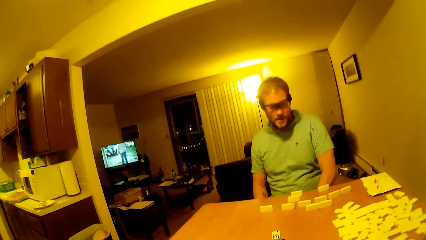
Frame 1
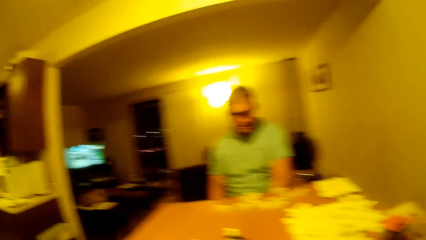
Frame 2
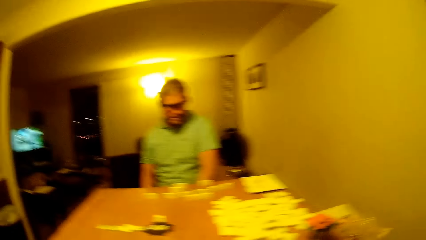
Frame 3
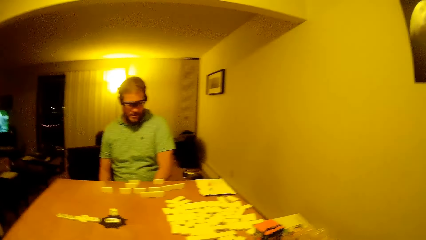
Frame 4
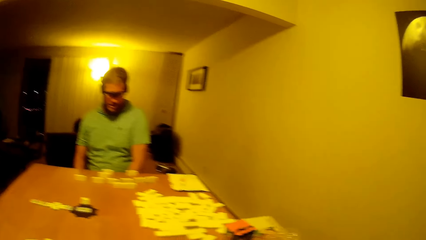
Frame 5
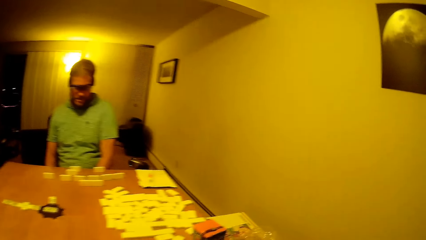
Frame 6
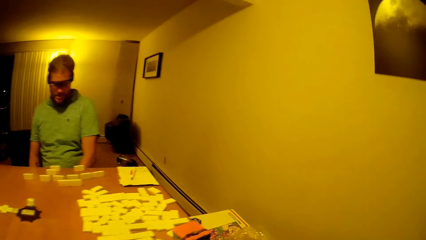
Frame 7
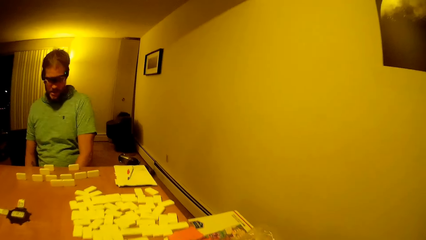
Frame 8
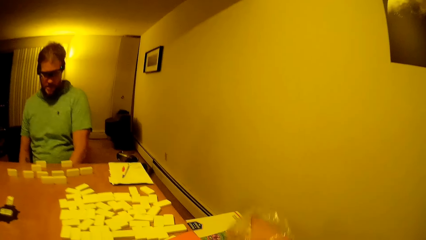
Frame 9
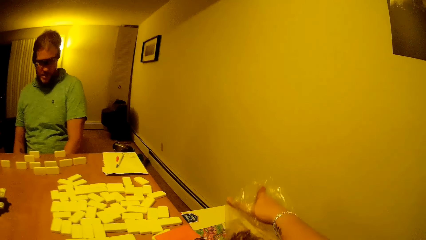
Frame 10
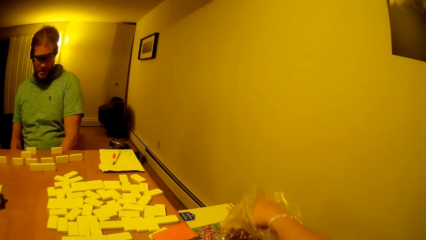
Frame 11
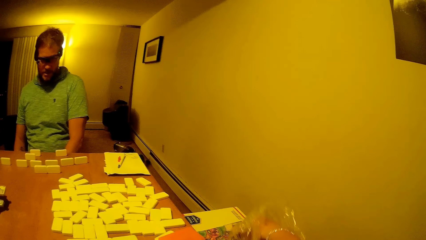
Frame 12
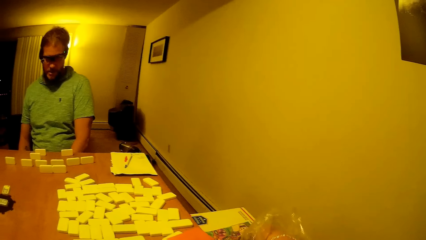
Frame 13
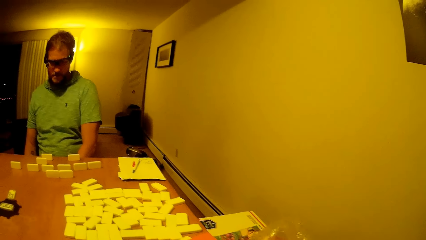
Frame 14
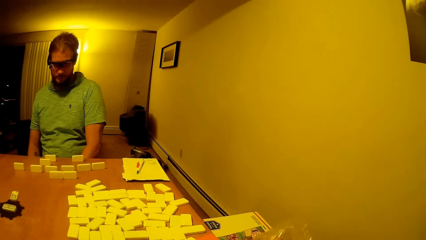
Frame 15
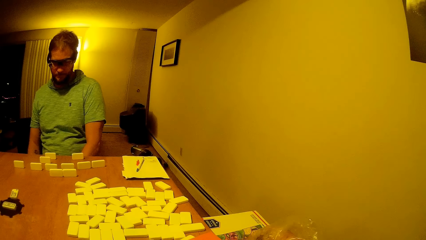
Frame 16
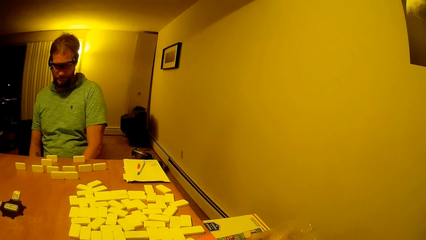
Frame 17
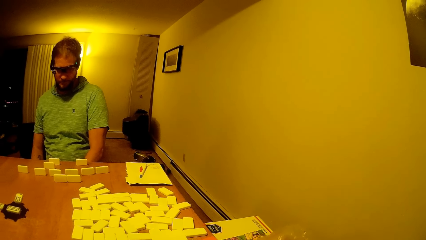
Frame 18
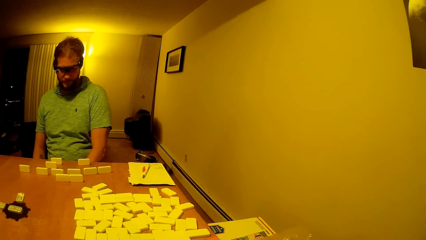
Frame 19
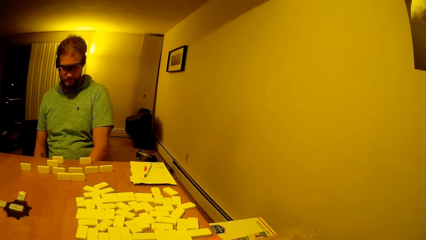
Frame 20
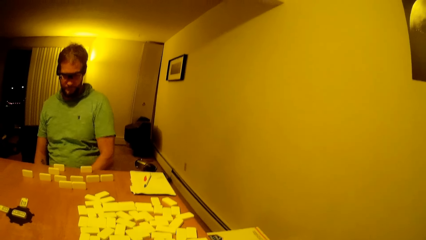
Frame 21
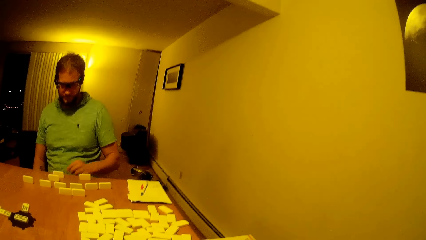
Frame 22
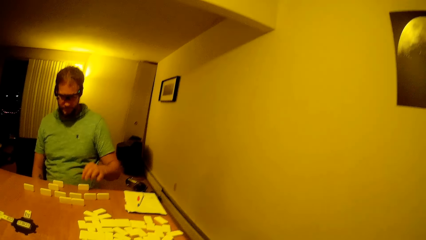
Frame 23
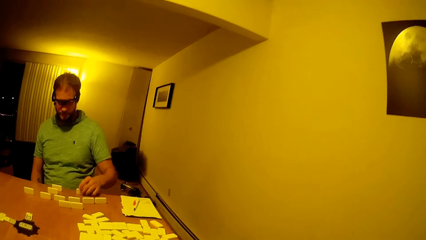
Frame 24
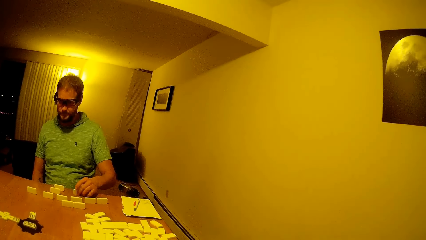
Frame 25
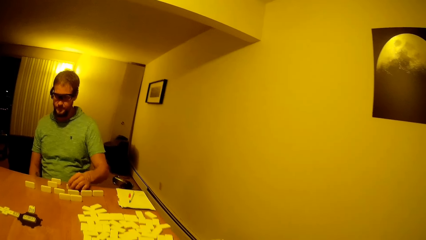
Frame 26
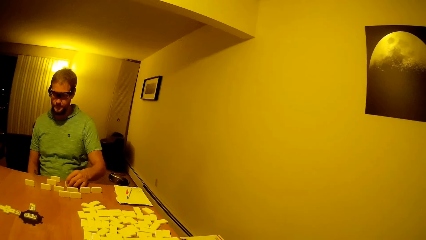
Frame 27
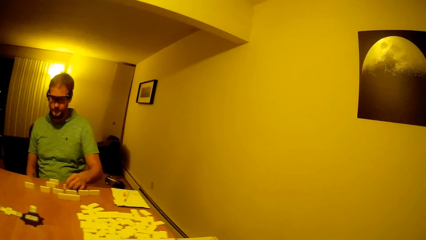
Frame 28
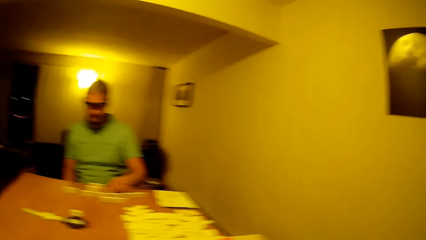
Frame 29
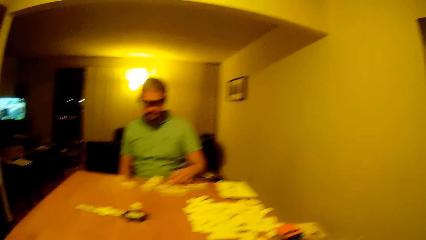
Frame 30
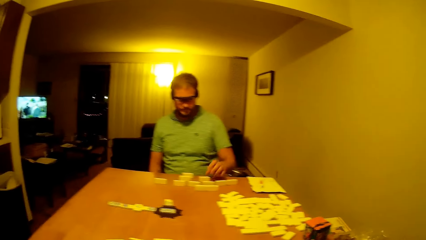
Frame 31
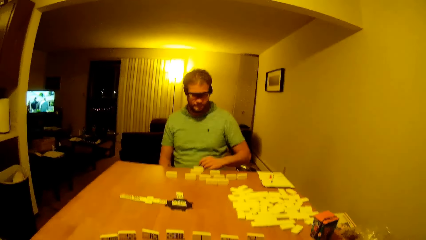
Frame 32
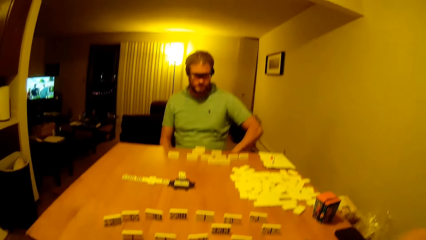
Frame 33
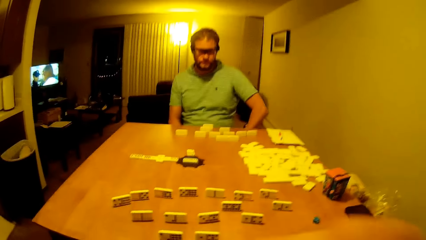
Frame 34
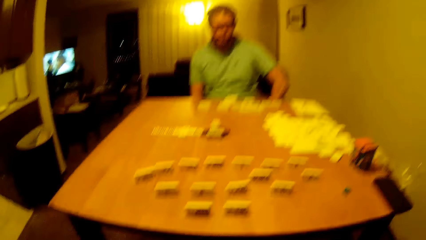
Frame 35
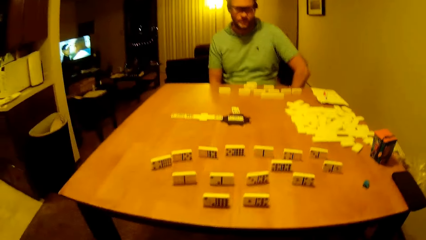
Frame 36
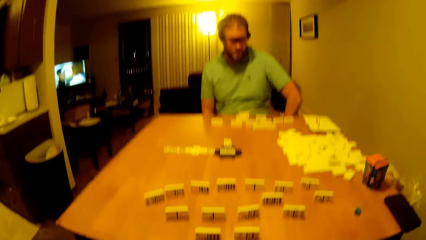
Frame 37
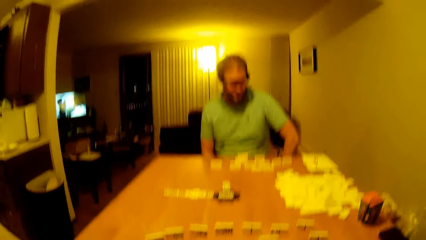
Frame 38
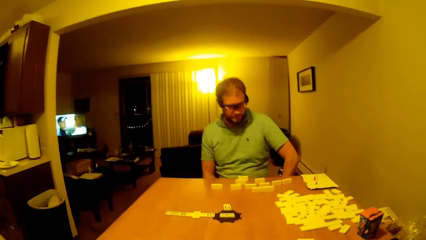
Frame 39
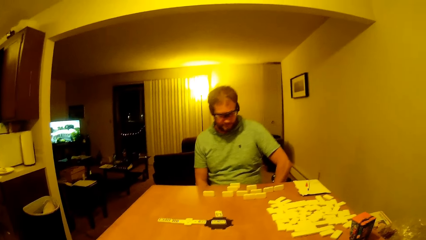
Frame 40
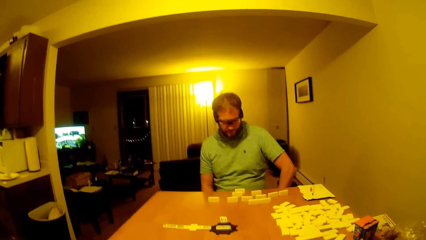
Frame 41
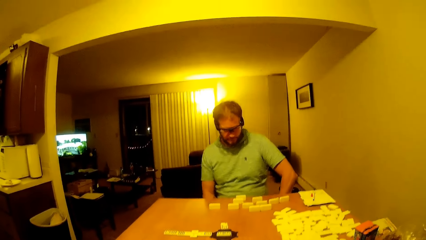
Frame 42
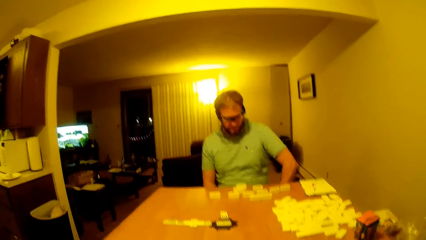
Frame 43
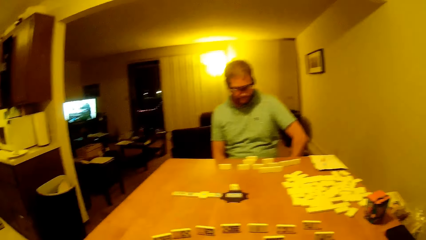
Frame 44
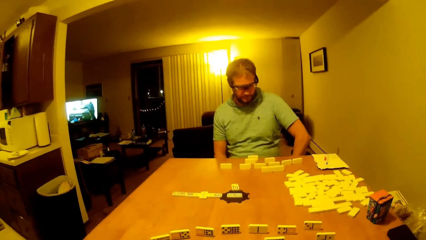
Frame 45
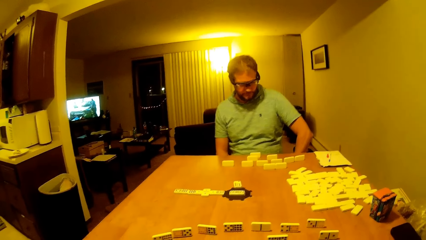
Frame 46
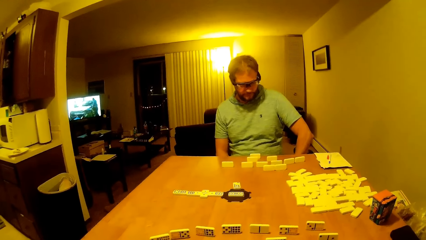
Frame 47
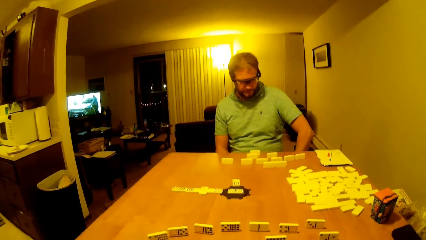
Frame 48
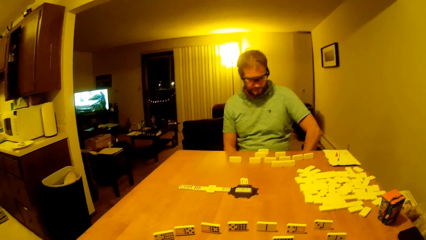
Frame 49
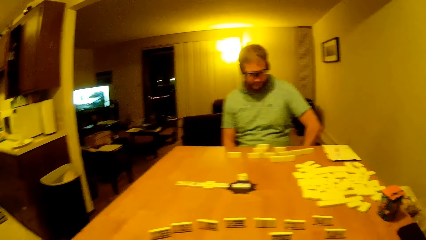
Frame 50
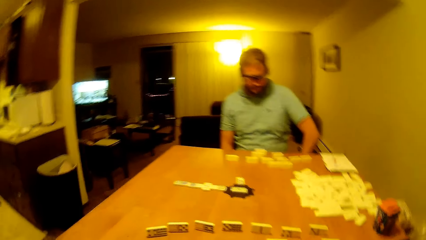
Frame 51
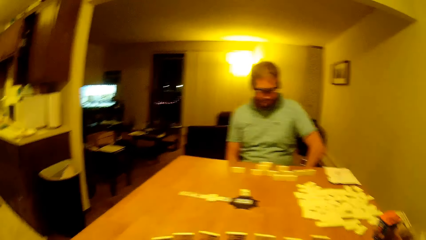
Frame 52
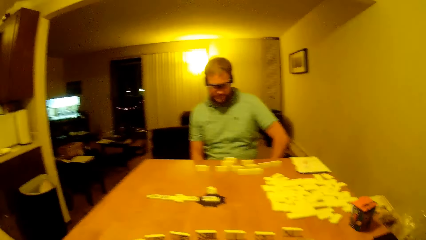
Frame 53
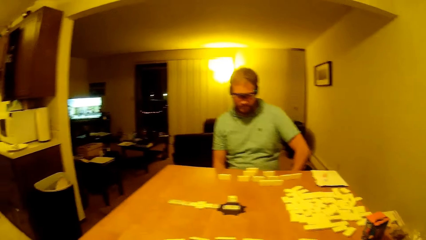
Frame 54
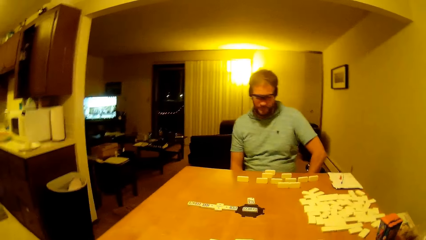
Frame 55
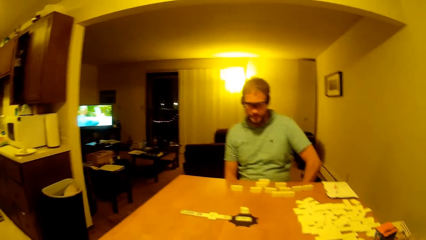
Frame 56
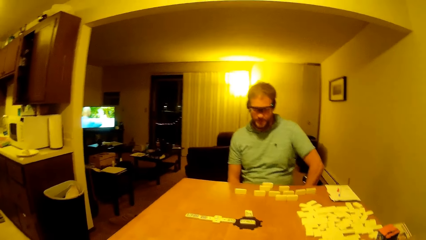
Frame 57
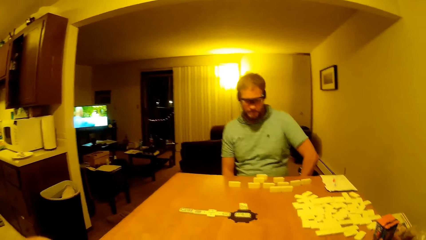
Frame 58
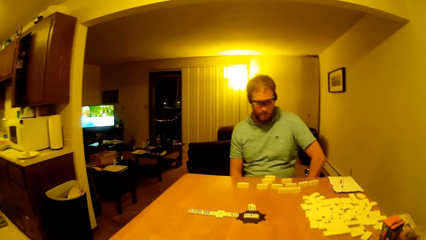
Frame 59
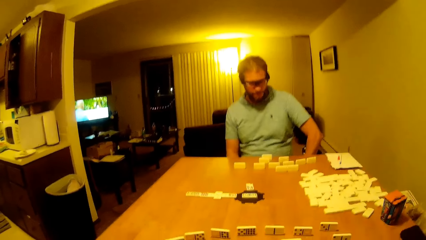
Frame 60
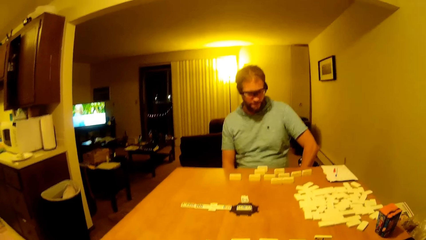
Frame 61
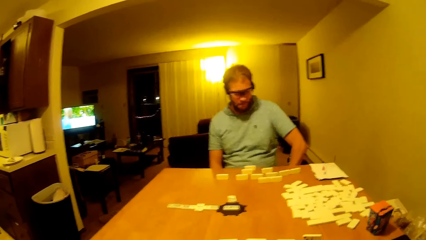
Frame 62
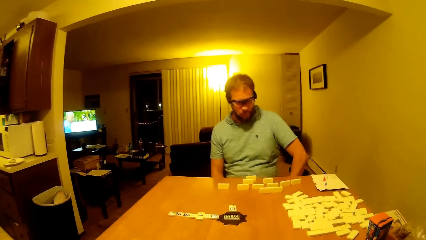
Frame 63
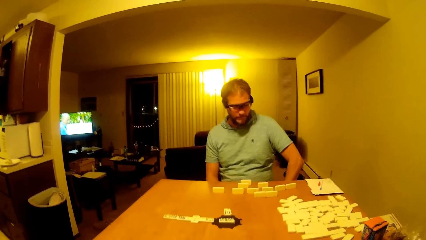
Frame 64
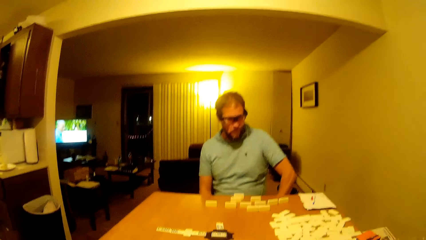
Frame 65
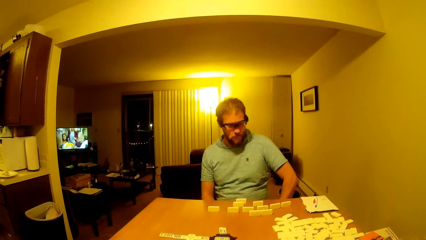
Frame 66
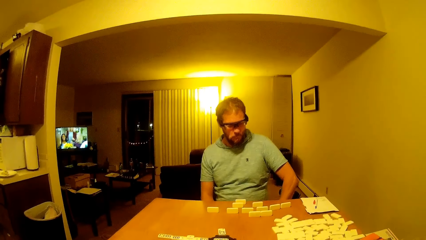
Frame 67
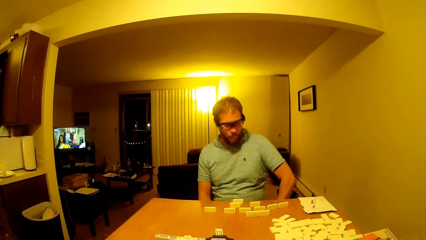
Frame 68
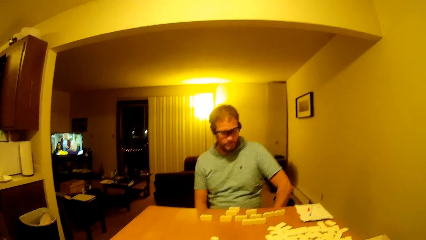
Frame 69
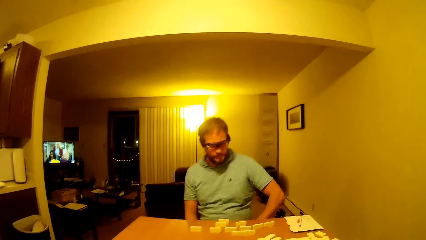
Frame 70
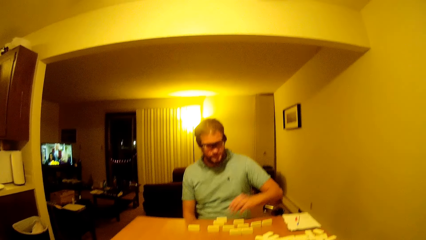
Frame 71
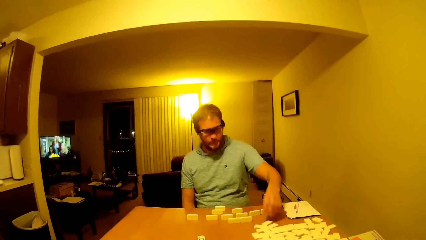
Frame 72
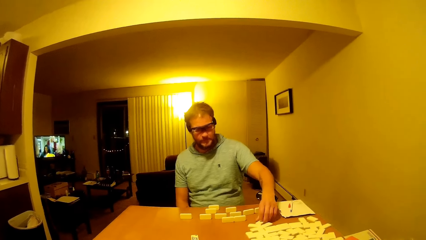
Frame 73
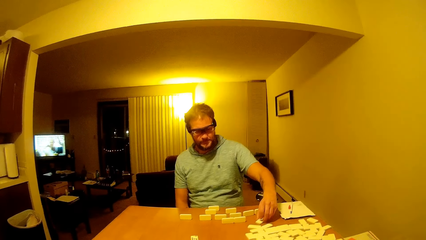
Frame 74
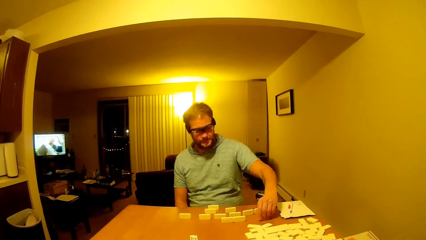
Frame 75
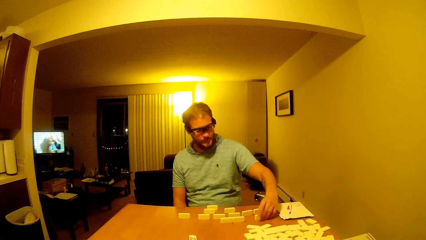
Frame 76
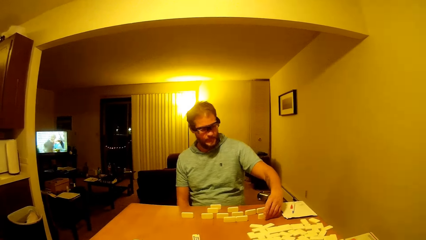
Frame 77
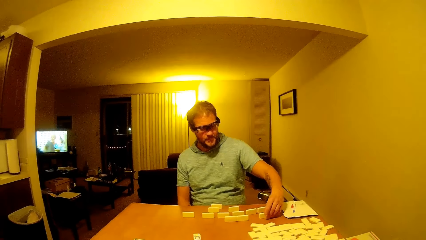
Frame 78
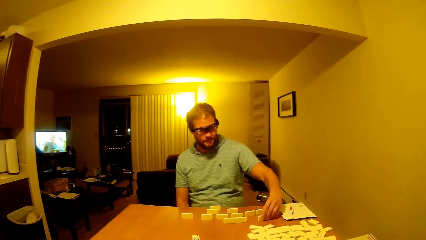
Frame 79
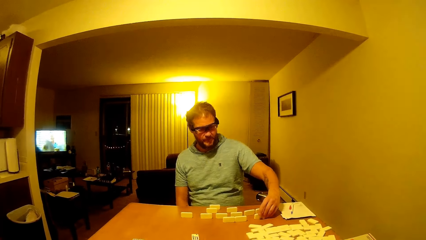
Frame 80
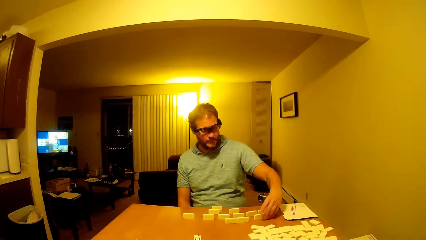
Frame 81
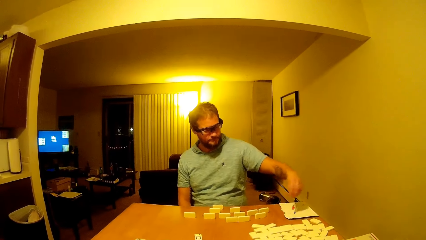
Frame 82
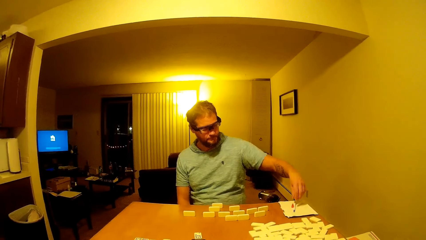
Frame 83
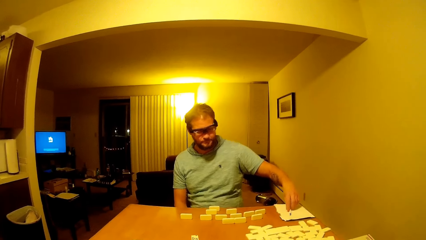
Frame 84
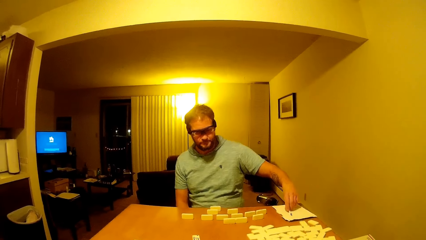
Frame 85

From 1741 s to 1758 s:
The camera wearer lifts the hand up. They pick up something from a paper. A man moves a domino block. The man touches the dice, puts the hand down, holds the dice, and moves the domino block.
